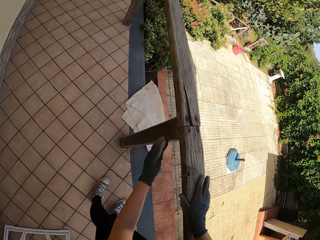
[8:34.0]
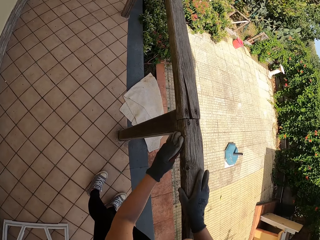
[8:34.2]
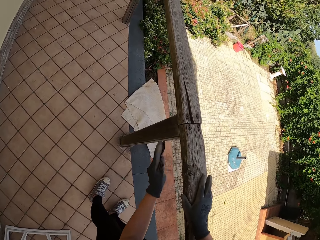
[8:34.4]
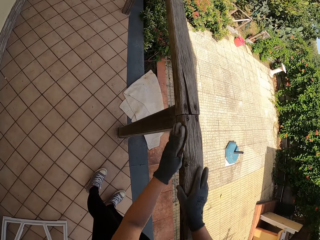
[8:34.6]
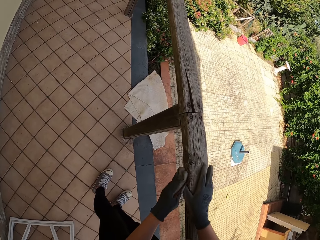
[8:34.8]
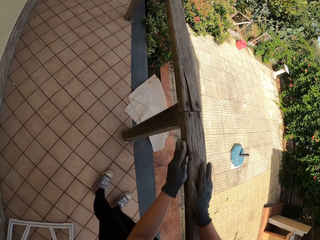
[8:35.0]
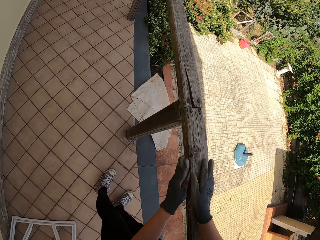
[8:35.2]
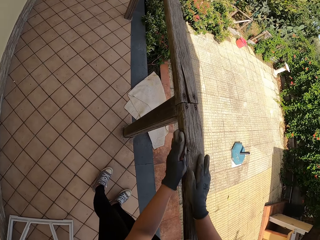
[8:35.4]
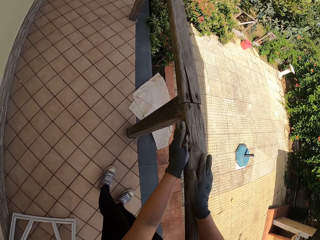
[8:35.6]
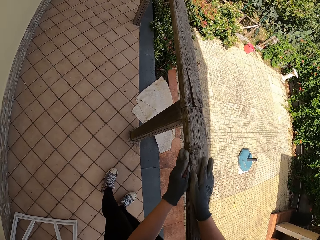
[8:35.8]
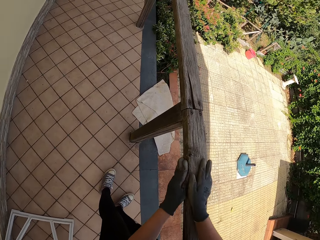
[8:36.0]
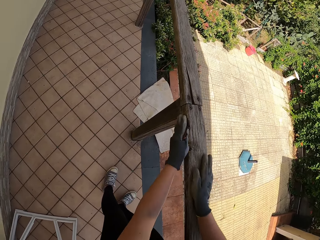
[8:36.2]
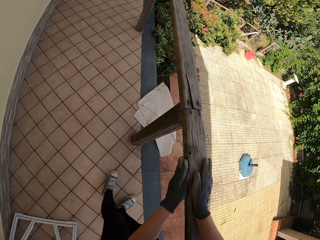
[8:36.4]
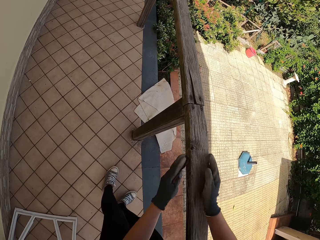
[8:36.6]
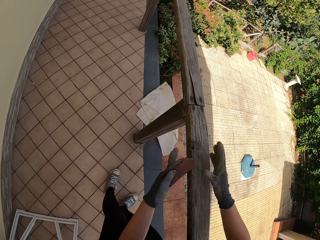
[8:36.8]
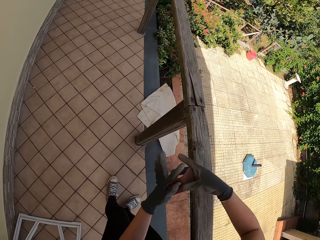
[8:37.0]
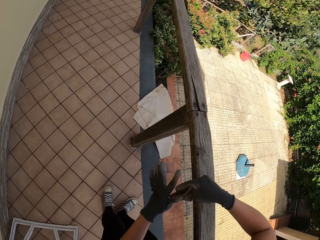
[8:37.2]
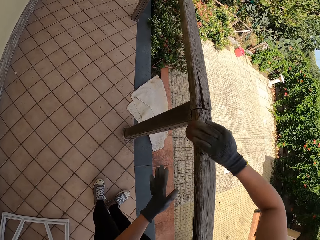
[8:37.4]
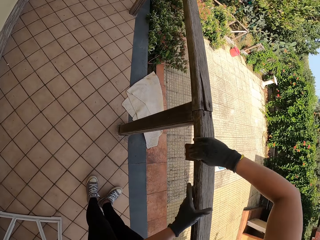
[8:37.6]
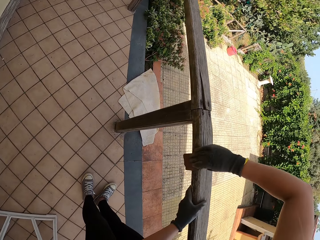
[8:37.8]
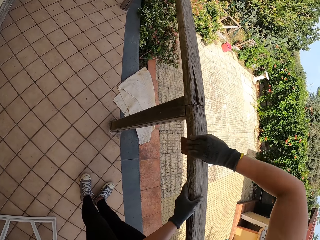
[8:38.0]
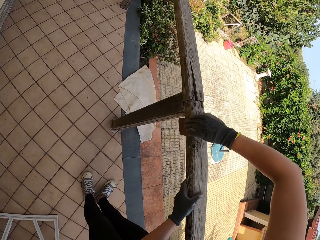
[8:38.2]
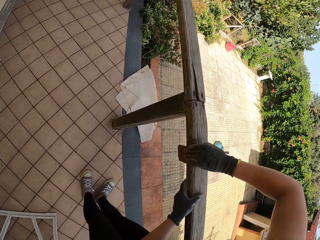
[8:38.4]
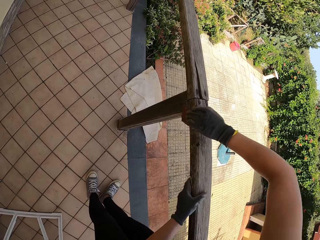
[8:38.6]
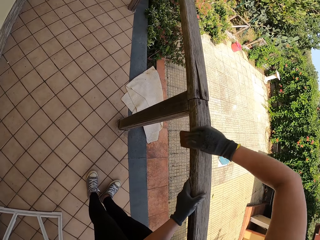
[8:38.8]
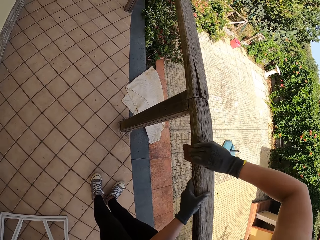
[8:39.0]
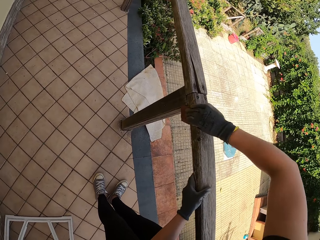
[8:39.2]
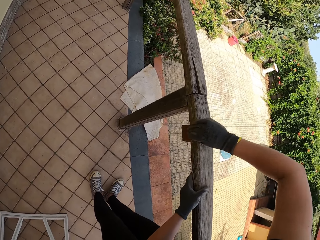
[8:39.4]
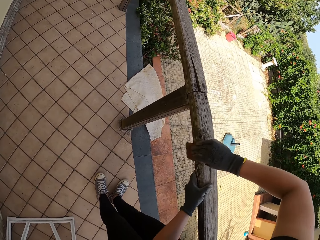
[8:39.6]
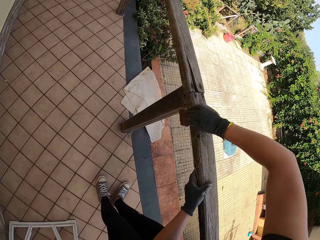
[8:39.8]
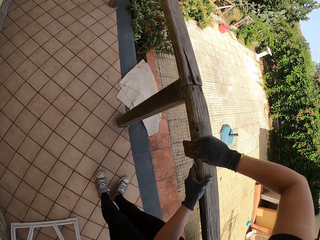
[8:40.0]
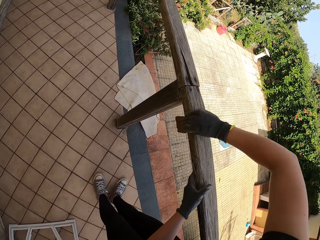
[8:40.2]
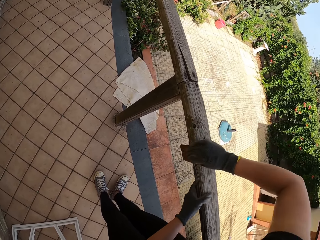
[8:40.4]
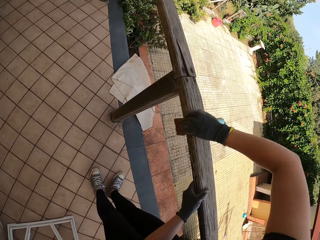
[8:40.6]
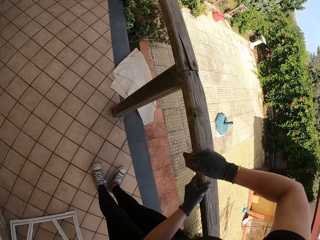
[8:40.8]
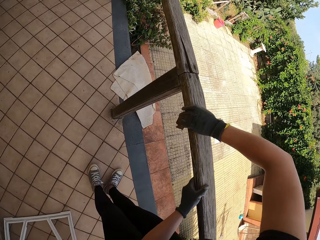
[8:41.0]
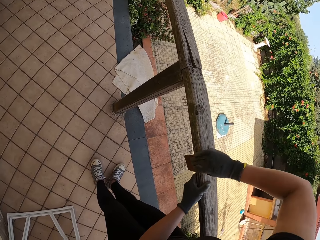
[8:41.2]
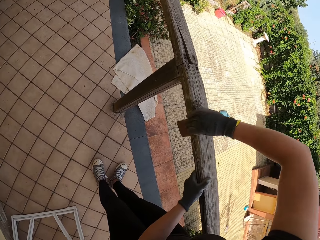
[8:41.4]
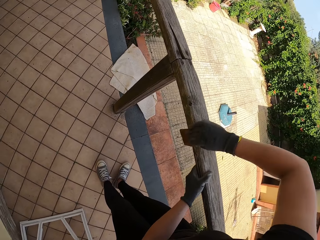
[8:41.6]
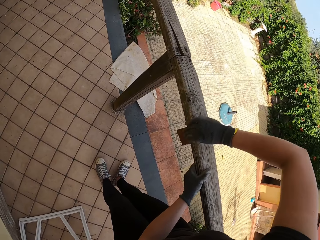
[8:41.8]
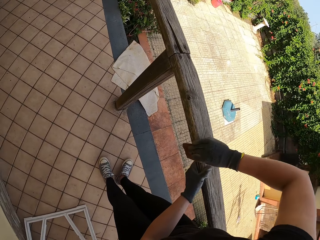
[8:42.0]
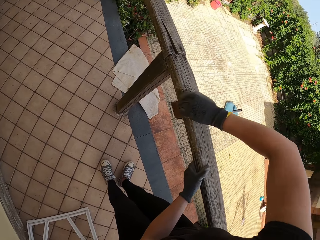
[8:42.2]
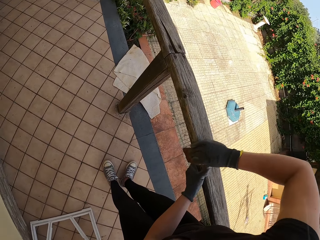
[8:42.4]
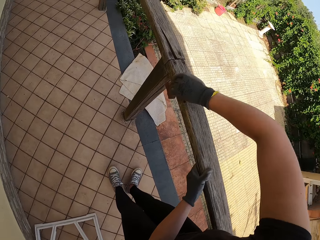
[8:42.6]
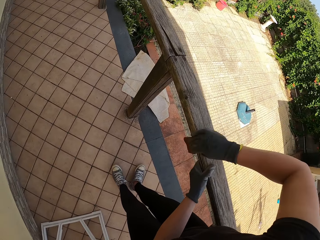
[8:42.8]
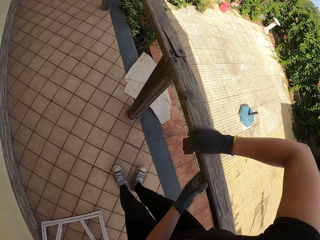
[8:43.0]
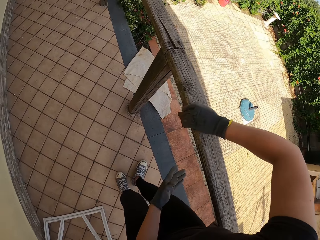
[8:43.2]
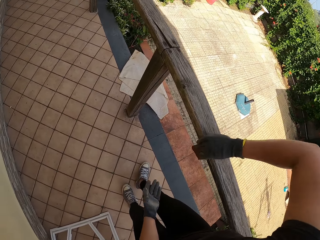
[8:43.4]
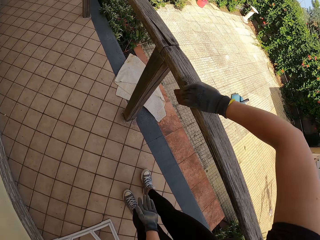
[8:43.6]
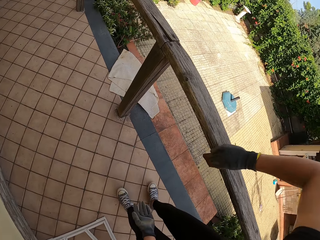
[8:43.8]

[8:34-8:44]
The camera wearer stops scrubbing the balcony. She passes the sandpaper from the left hand to the right hand. She scrubs the balcony with the sandpaper with her right hand. She places her hand on the wood.

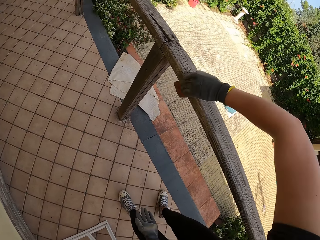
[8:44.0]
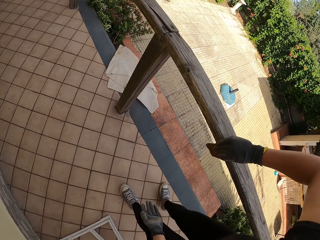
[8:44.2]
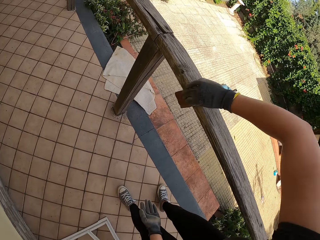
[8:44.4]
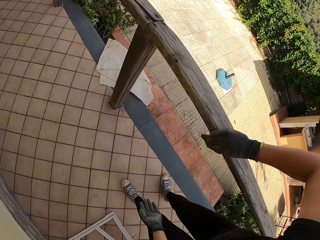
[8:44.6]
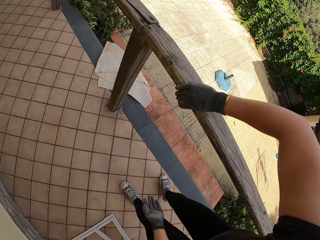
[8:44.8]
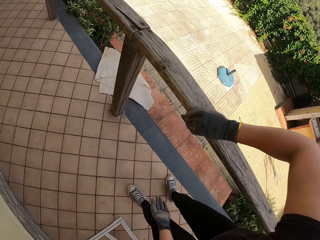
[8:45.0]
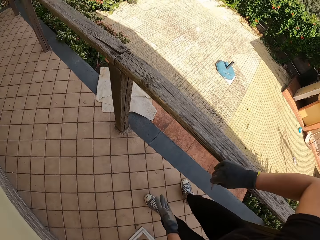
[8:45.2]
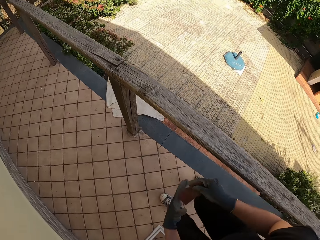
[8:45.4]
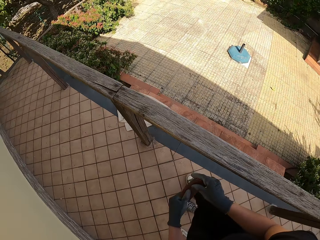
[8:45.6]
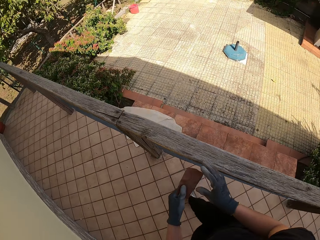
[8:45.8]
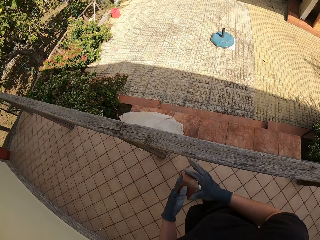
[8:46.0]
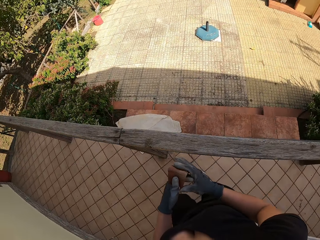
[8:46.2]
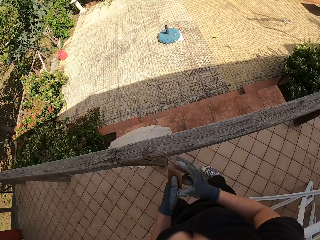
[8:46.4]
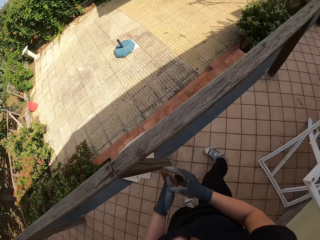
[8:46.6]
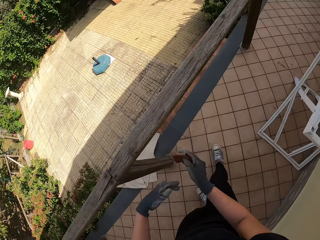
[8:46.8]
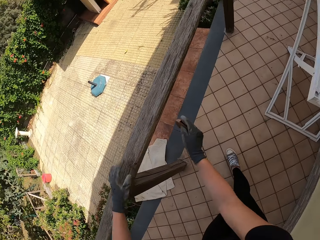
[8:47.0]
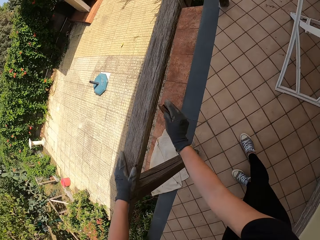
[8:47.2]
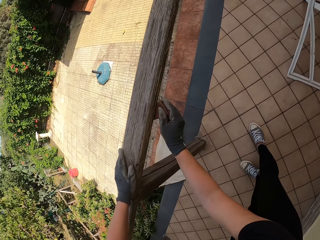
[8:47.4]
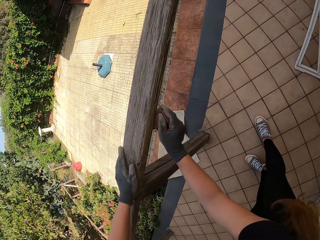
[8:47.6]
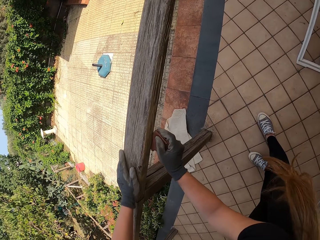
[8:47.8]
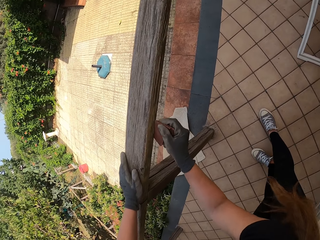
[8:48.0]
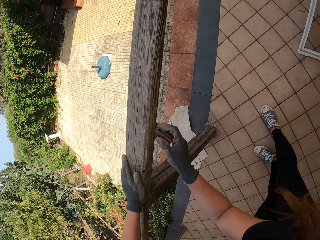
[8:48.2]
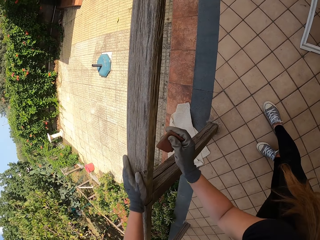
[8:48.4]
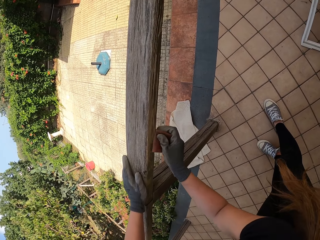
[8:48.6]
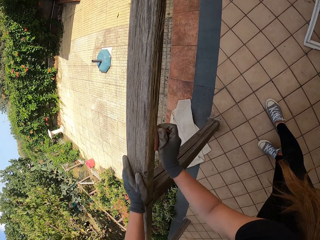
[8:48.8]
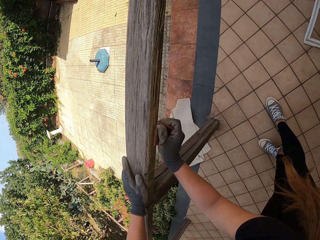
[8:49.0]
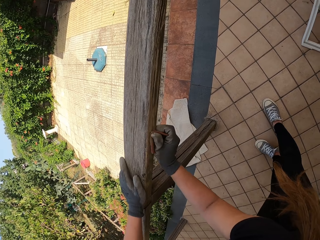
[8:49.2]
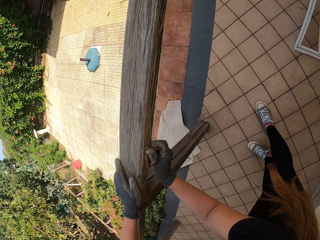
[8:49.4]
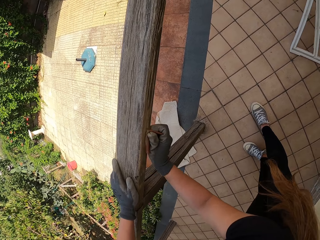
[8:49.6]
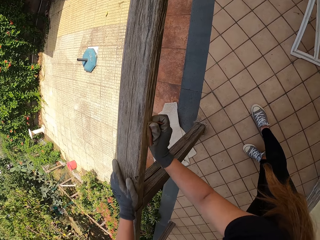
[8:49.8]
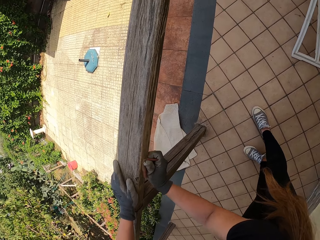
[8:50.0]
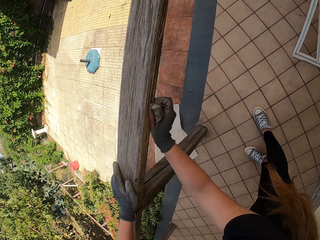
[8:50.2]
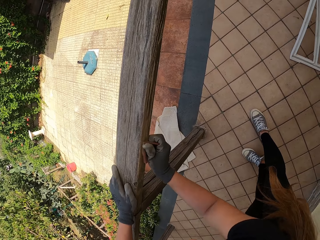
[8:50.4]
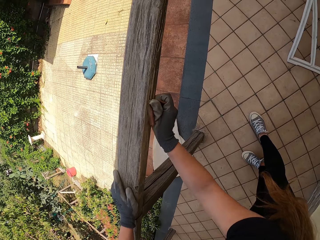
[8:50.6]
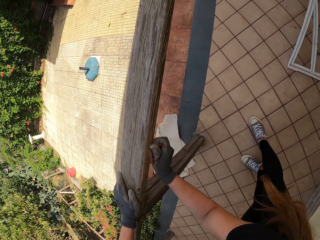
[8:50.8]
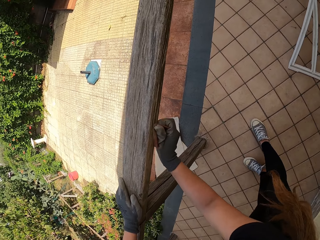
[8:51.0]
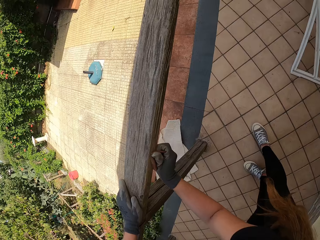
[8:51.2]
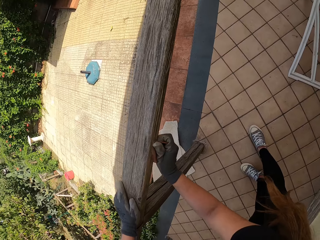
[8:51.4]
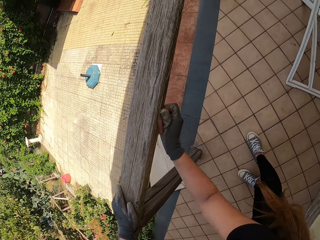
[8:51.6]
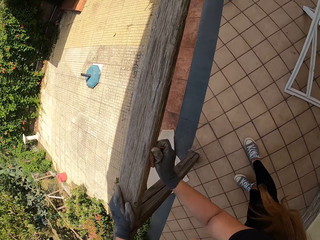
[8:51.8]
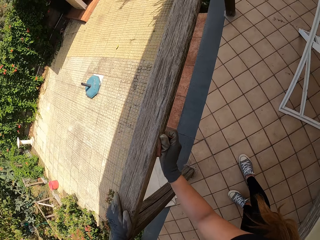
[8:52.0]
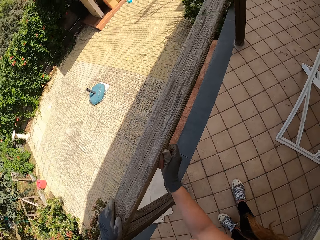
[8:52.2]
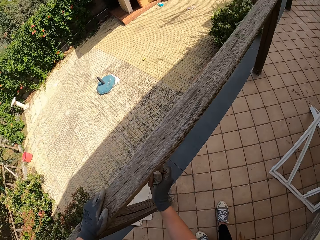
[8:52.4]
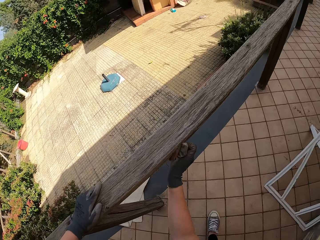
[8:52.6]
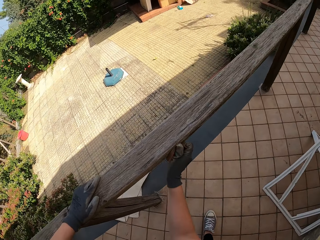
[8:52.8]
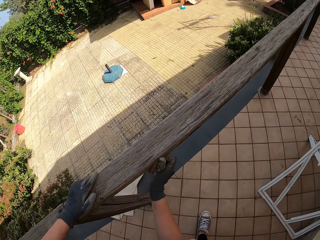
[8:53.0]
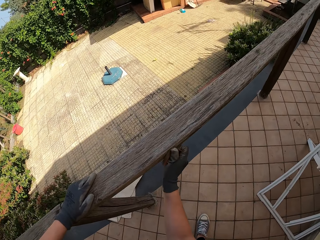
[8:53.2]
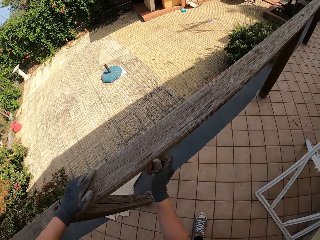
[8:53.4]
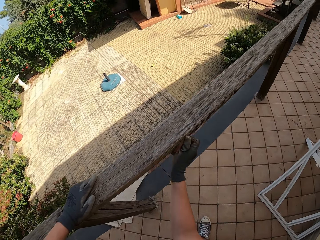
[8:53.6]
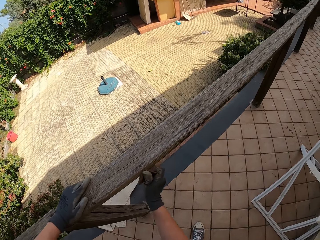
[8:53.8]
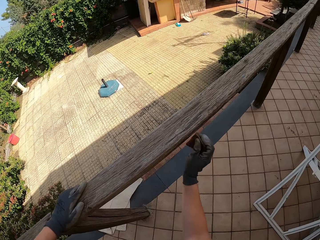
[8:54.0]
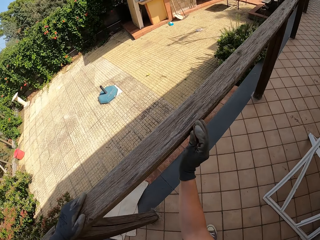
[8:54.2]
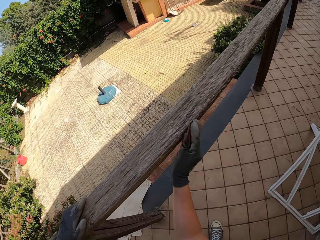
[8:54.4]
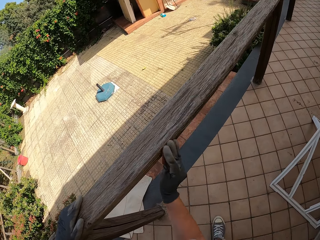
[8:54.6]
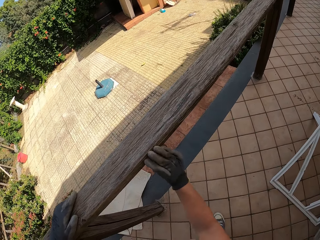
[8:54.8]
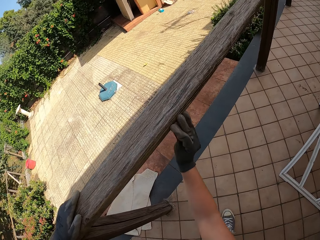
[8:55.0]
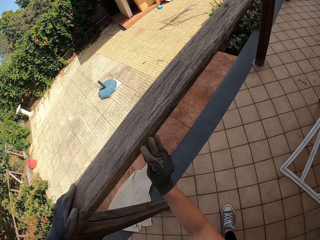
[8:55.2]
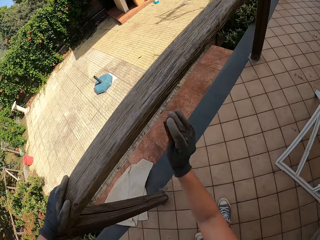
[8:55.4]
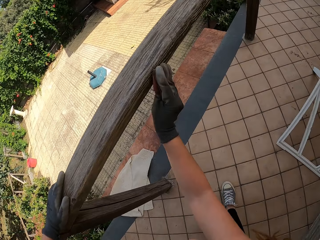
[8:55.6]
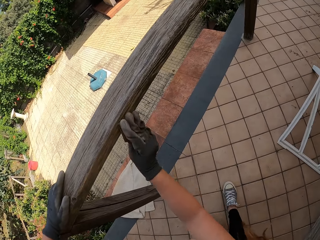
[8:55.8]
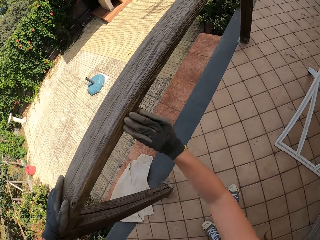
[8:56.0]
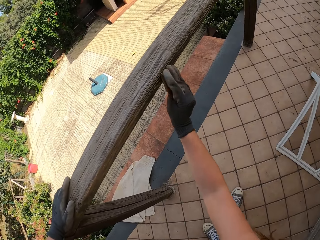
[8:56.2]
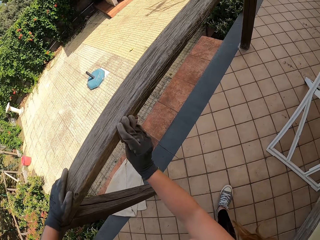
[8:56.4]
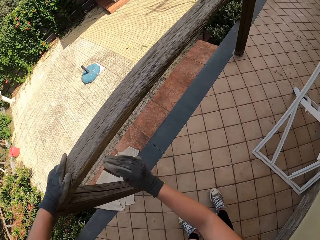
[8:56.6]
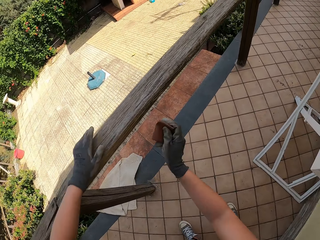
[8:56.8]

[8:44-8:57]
The camera wearer lets go of the wood. She brushes the wood. She stops scrubbing the balcony. She places the sandpaper on her other hand. She changes the position of the sandpaper. She walks forward. She folds the sandpaper. She holds the balcony with her left hand. She scrubs the balcony with the sandpaper with her right hand.
